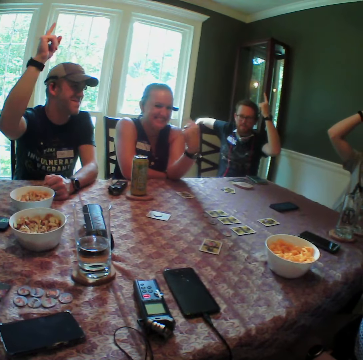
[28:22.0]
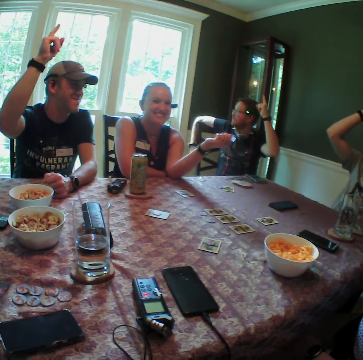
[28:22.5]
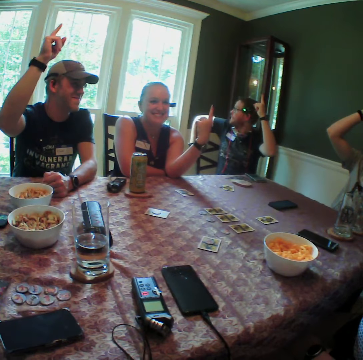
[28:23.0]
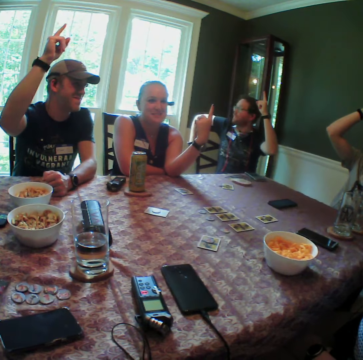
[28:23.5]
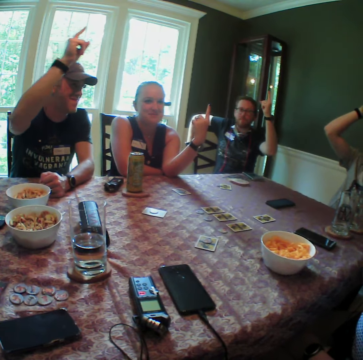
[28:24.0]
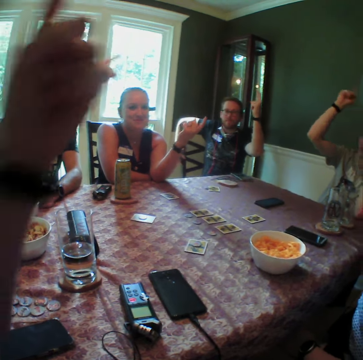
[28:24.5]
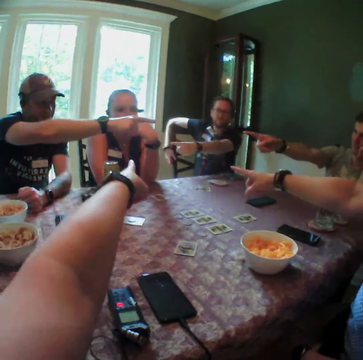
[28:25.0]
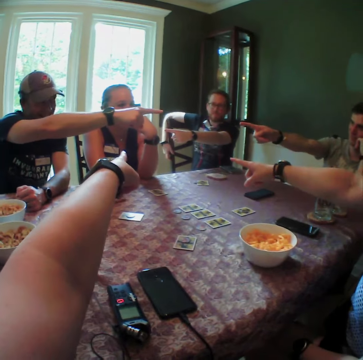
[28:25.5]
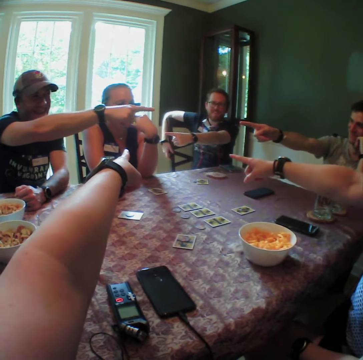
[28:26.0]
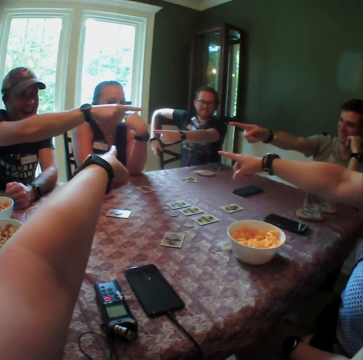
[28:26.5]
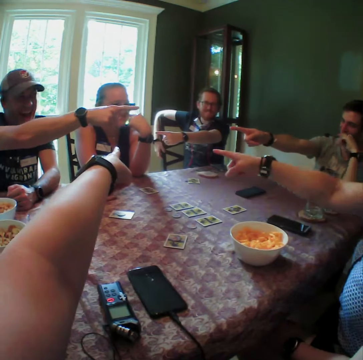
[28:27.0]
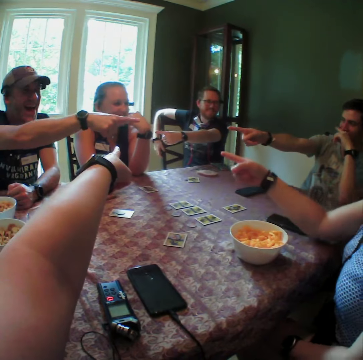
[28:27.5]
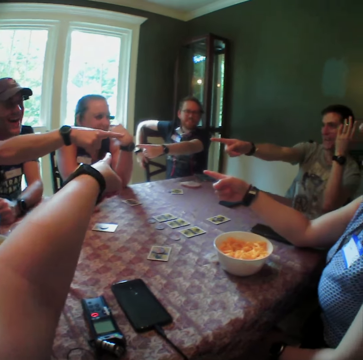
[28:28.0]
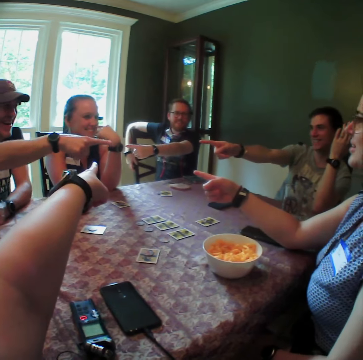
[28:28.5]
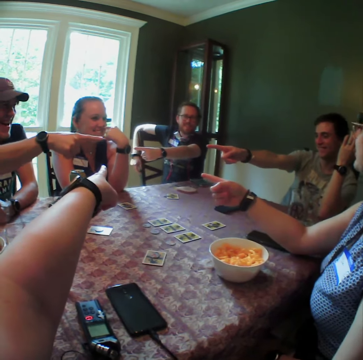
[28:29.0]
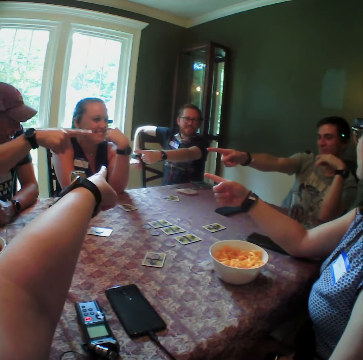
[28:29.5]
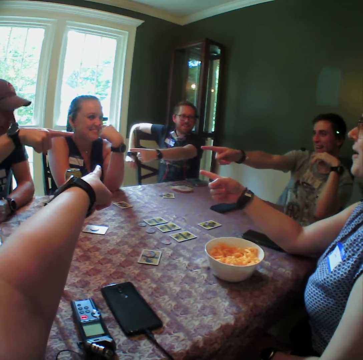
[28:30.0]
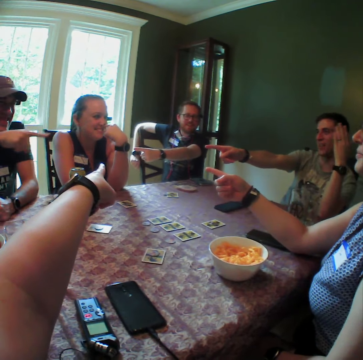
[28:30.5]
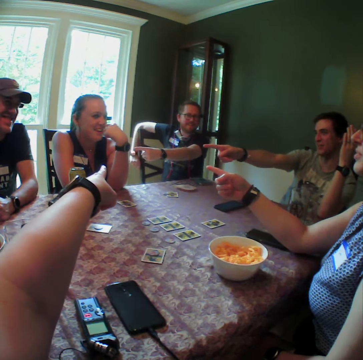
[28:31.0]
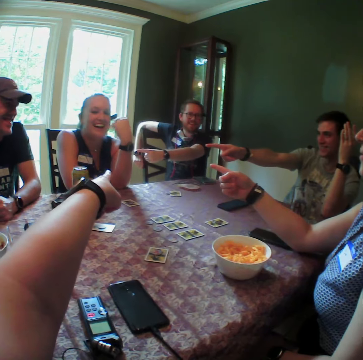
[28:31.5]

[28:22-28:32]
A woman points at another woman. A man points at the second woman. Another man points at the second woman. A third man points at the first woman. The camera wearer points at the second woman.

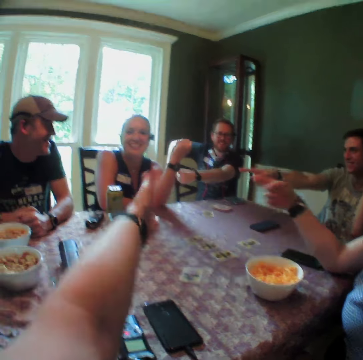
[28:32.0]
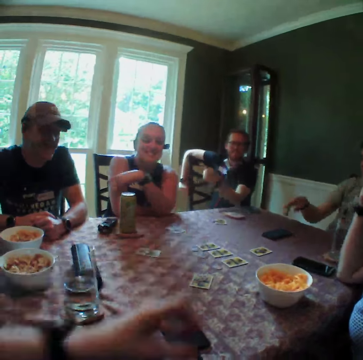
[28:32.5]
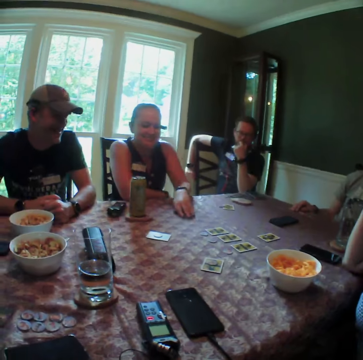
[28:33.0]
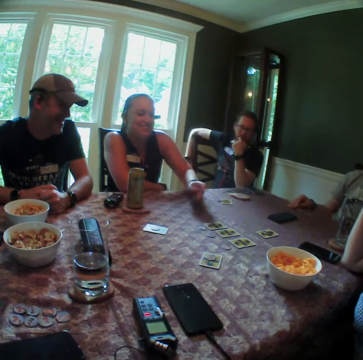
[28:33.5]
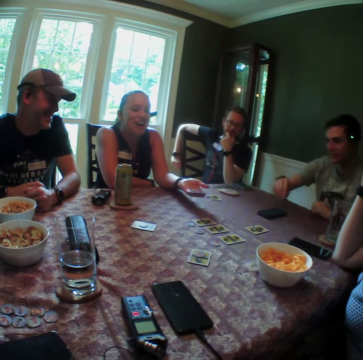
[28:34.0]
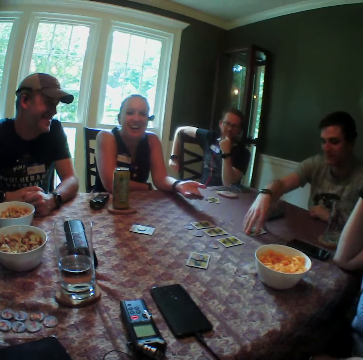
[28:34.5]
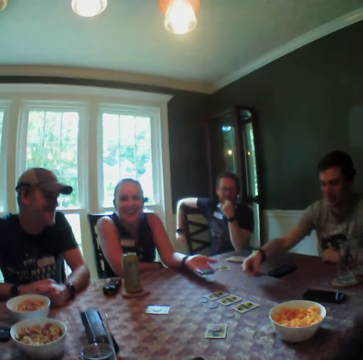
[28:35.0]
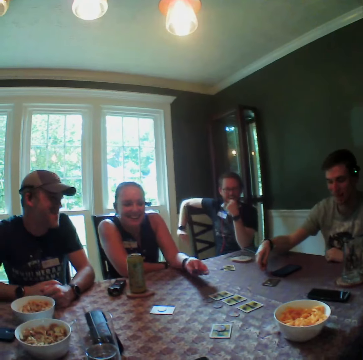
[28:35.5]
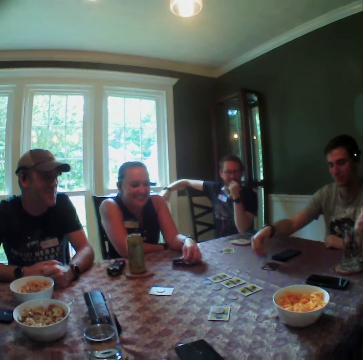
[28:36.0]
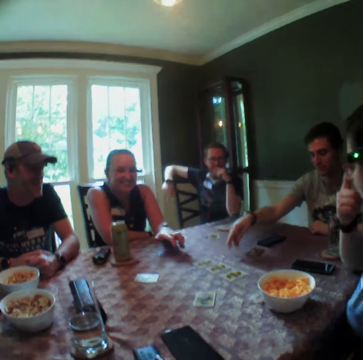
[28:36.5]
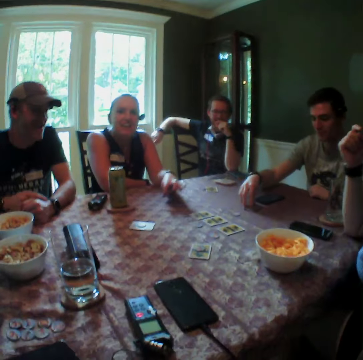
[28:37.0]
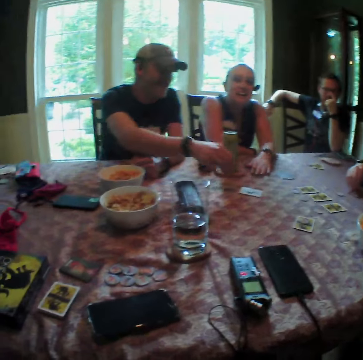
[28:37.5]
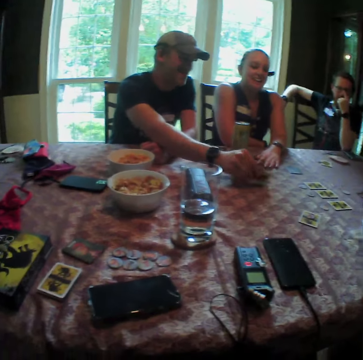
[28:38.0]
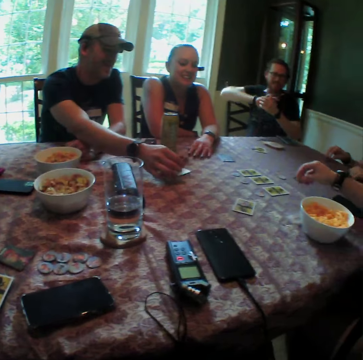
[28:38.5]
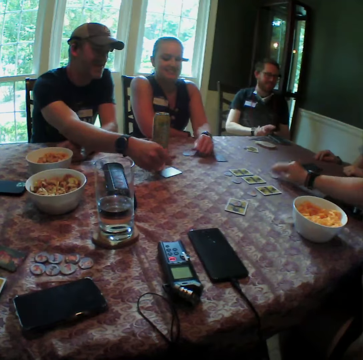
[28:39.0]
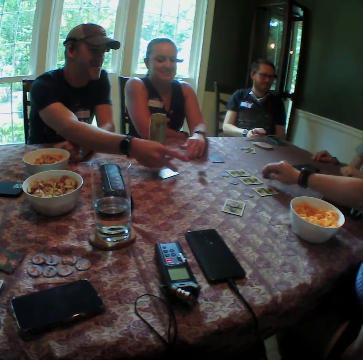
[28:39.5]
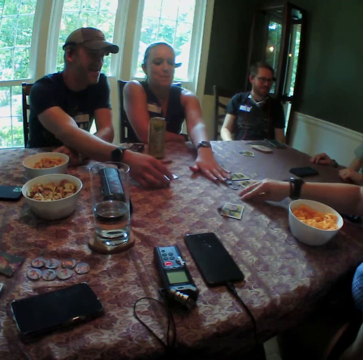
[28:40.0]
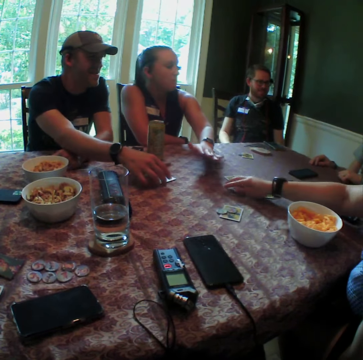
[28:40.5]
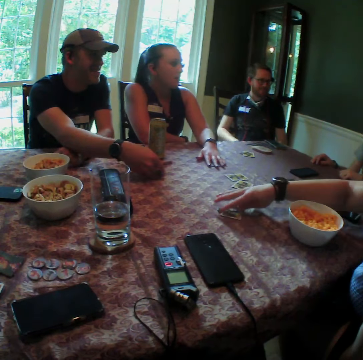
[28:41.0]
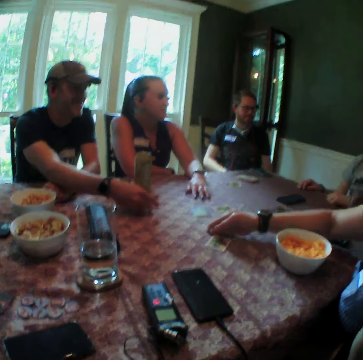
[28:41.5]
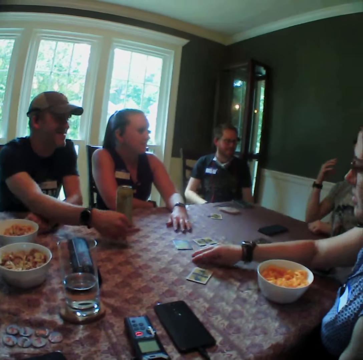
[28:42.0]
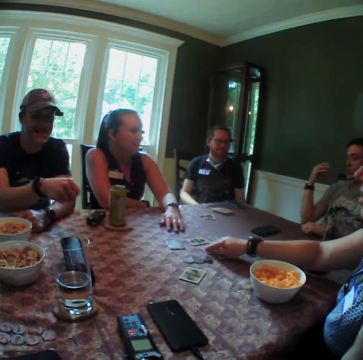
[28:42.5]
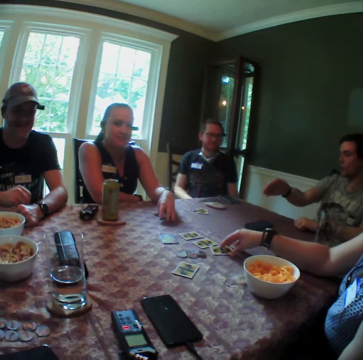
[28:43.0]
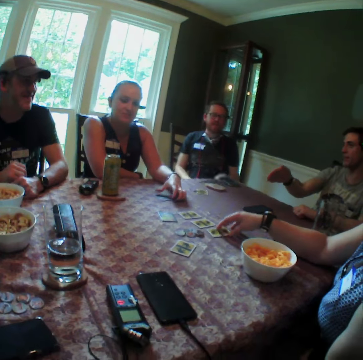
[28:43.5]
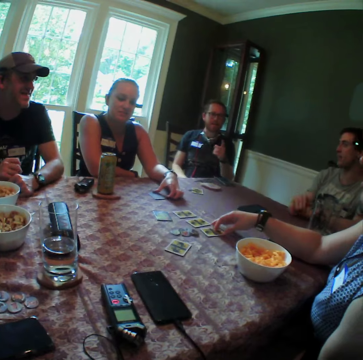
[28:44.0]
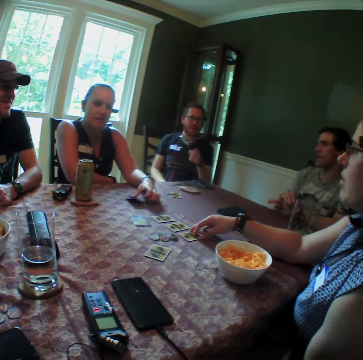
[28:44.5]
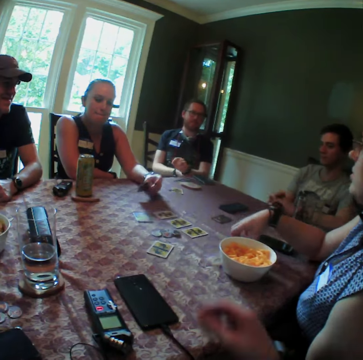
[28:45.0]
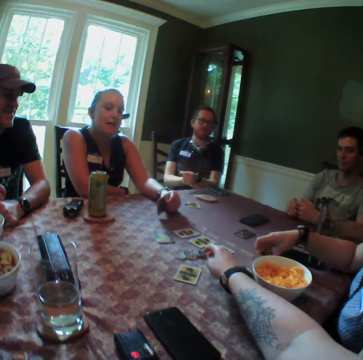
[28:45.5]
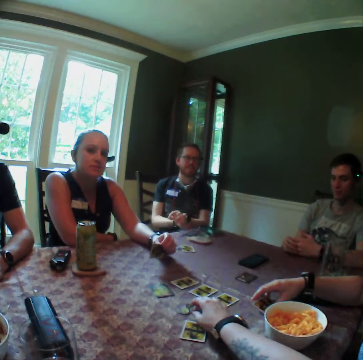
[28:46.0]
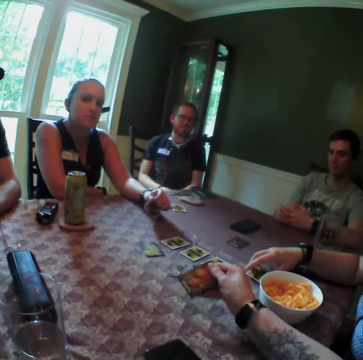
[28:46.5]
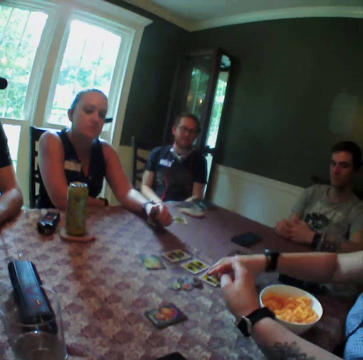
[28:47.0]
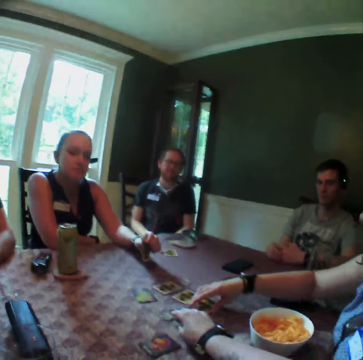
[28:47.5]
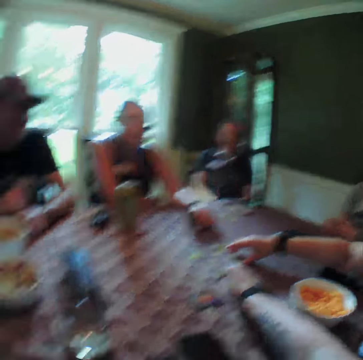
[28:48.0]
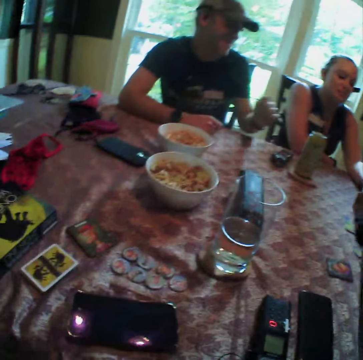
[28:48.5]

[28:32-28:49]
A man touches his beard with his left hand. The camera wearer lowers the hands down. A woman picks a card from the table with her left hand. Another man flips a card on the table with his right hand. A third man picks cards from the table. The woman drops the card in her left hand on the table. The second man drops a game token in his right hand on the table. The woman touches the card on the table with her left hand. A fourth man picks a card from the table. The fourth man flips a card on the table with his right hand. The second man places both hands on the table. The fourth man drops the card on the table. Another woman picks a game token from the table with her right hand. The first woman pushes a card on the table forward with her left hand. The fourth man drops a game token in his right hand on the table. The first woman picks a card from the table. The second woman picks a game token from the table with her right hand. She picks a game token again. The first woman places her left hand on the card on the table. The second woman picks a game token from the table with her right hand. The fourth man throws a card in his right hand on the table. The second woman arranges game tokens on the table with her right hand and adjusts cards on the table with her right hand. The first woman picks a card from the table with her left hand. The second woman holds the card and picks a card from the table with her right hand. The camera wearer picks a card from the table. He flips a card on the table with his right hand. The second woman arranges cards on the table and packs cards from the table with her right hand. The camera wearer picks a game token from the table with his right hand.

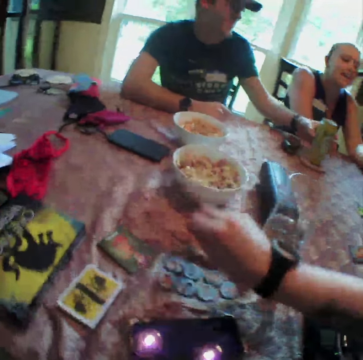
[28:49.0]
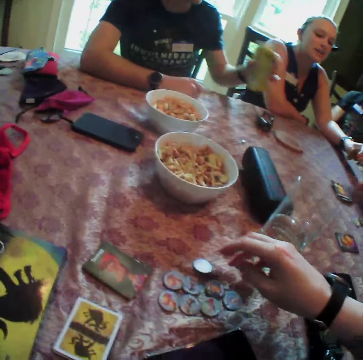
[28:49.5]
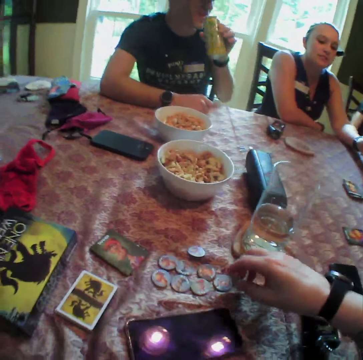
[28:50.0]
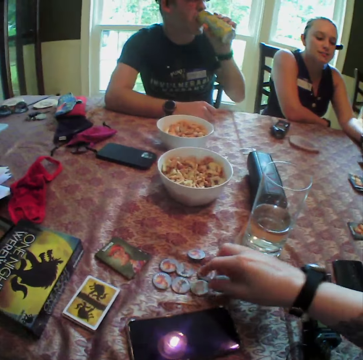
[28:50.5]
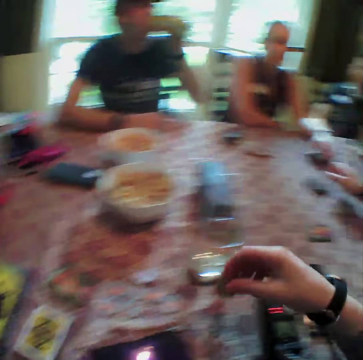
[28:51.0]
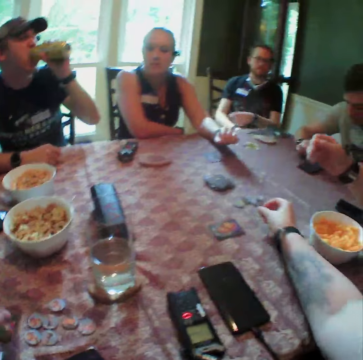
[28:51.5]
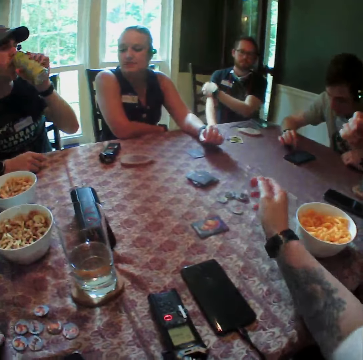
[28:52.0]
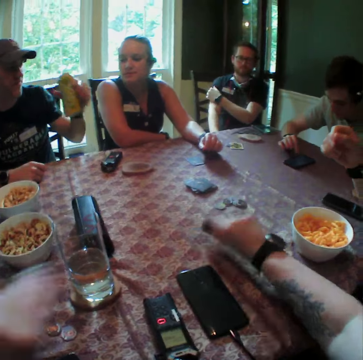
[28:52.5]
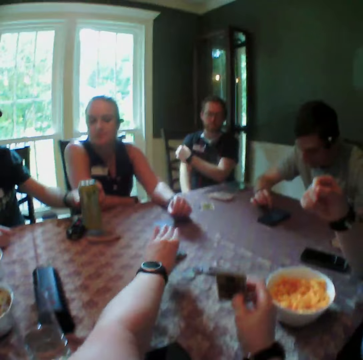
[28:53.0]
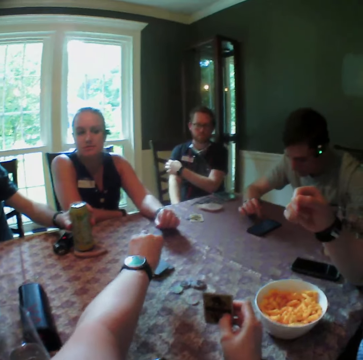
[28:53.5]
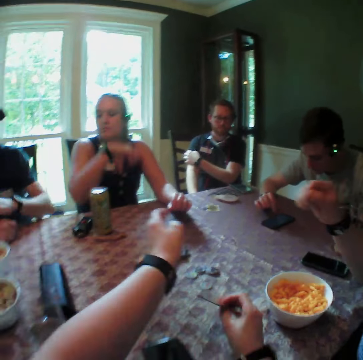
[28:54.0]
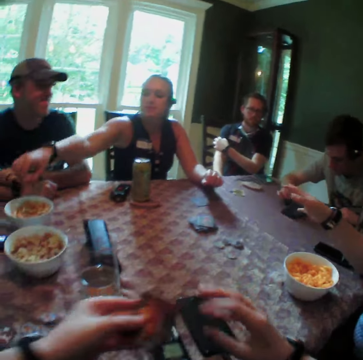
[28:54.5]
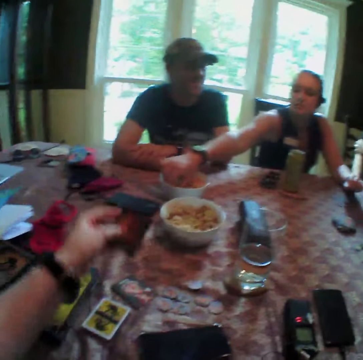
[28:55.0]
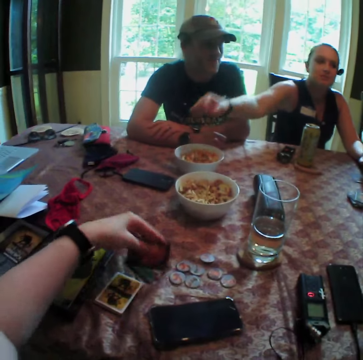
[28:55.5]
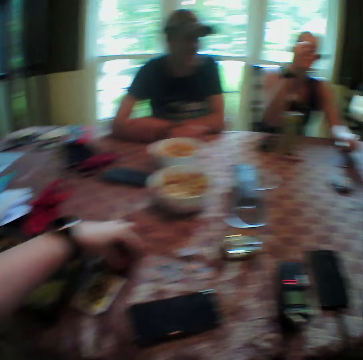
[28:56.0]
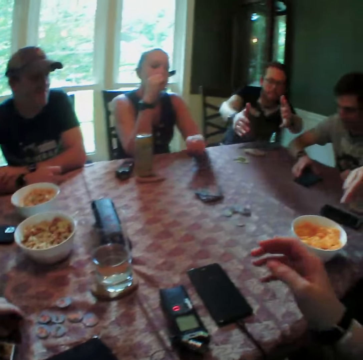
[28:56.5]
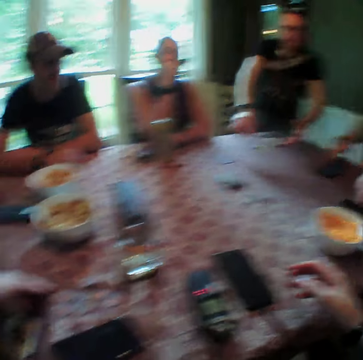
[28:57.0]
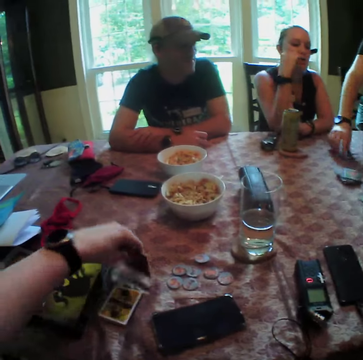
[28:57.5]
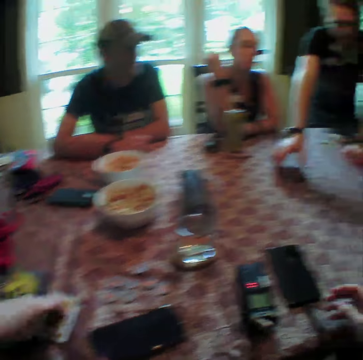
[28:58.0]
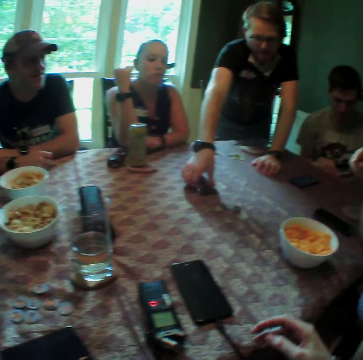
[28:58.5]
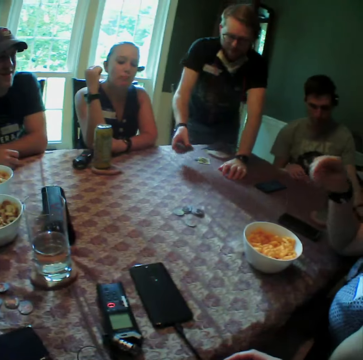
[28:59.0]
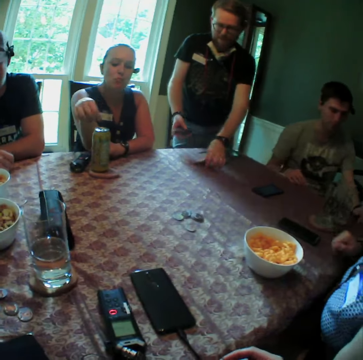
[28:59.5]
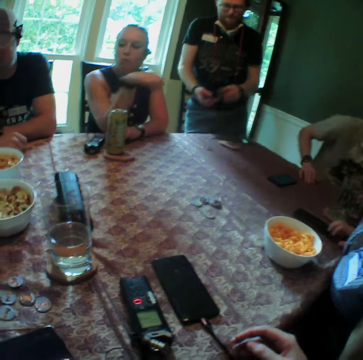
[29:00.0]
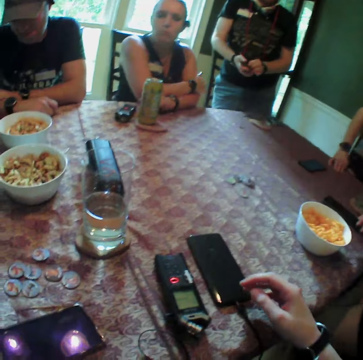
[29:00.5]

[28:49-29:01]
A man picks the can of drink from the table with his left hand. The camera wearer drops the game token in his right hand on the table. The man takes a drink from the can of drink in his left hand. The camera wearer picks a game token from the table with his right hand. He drops the game token in his right hand on the table. Another man operates the phone on the table with his right hand. The camera wearer picks a card from the table with his right hand. He drops cards in his left hand on the table. The first man drops the can of drink in his left hand on the table. The camera wearer arranges the cards on the table. He passes the card in his right hand to his left hand. A woman picks corn flakes from the bowl of corn flakes on the table with her right hand. The camera wearer puts the card in his left hand on the table. The woman eats the corn flakes in her right hand. A third man picks a card from the table with his right hand. The camera wearer places the card in his left hand on a set of cards on the table. The third man drops the card in his right hand on the set of cards on the table. He picks the set of cards from the table with his right hand. He picks a card from the table with his left hand.
